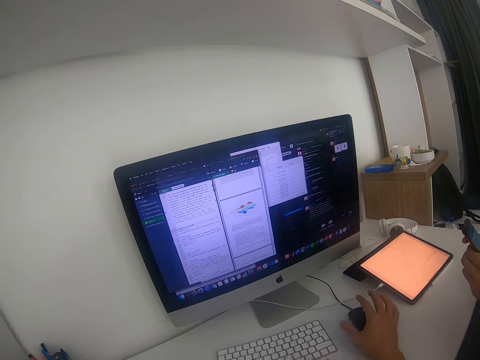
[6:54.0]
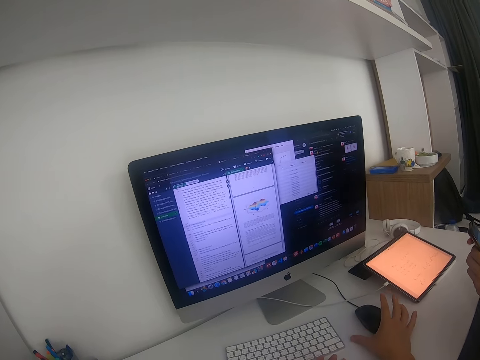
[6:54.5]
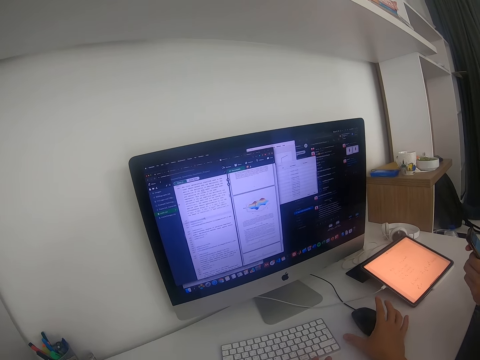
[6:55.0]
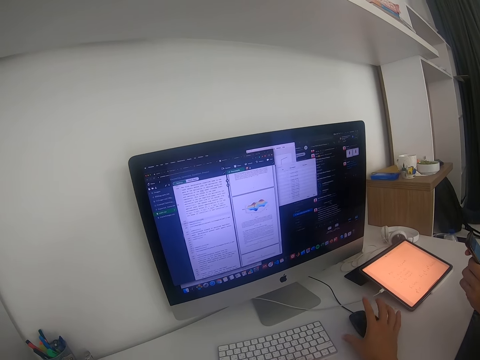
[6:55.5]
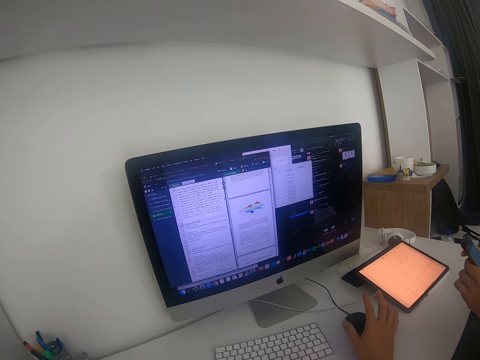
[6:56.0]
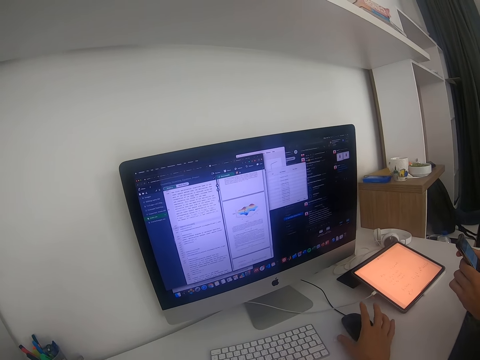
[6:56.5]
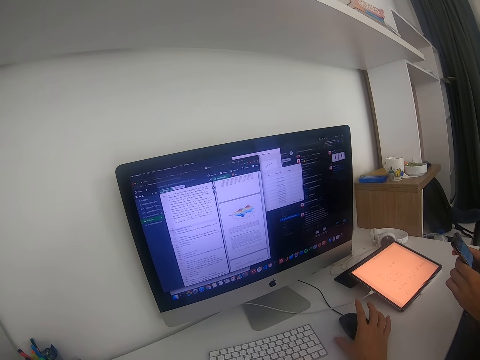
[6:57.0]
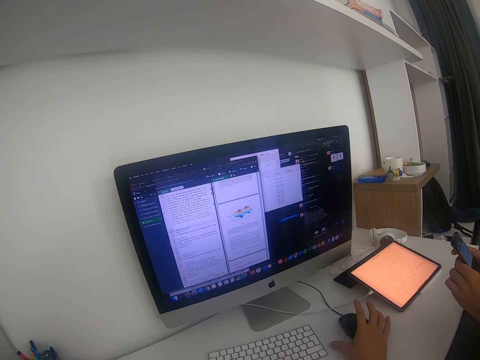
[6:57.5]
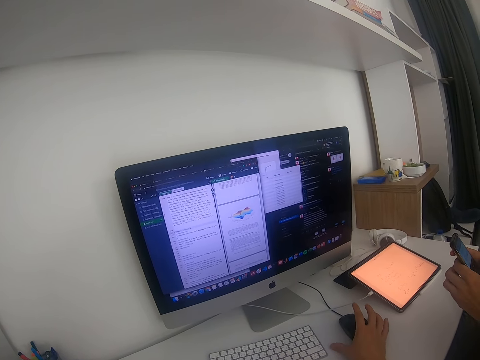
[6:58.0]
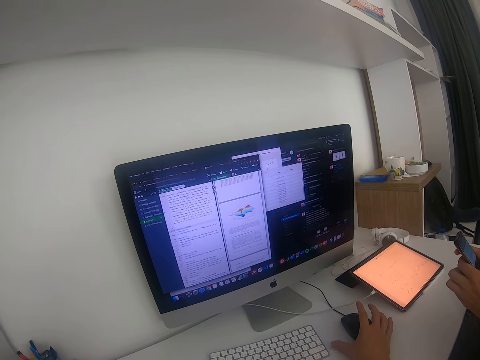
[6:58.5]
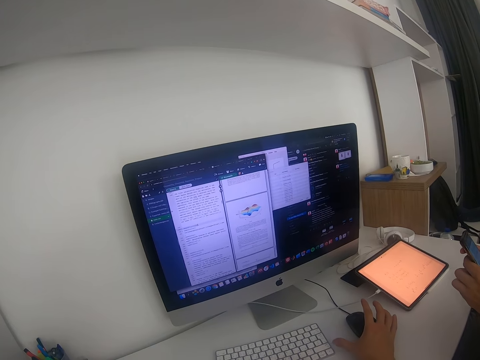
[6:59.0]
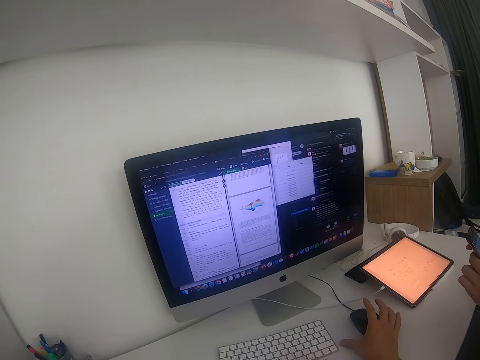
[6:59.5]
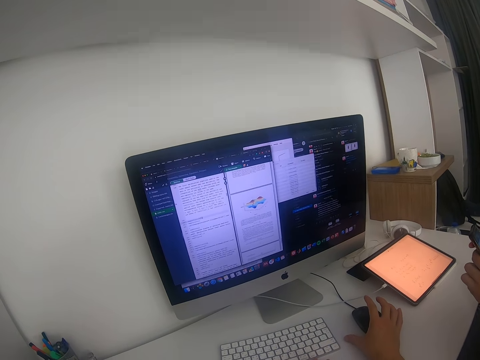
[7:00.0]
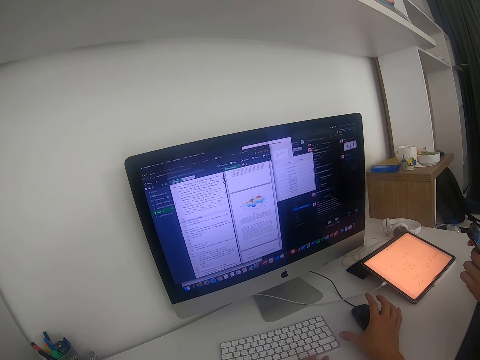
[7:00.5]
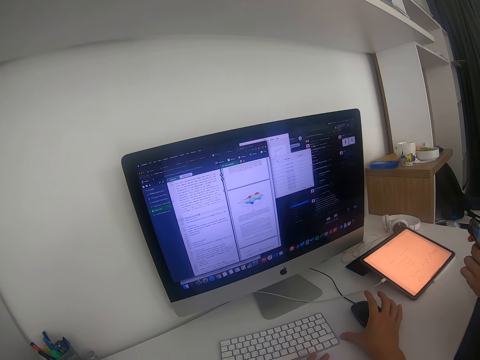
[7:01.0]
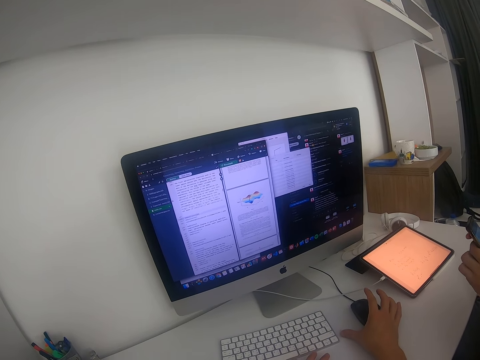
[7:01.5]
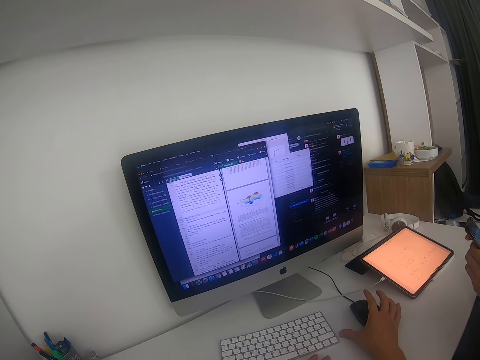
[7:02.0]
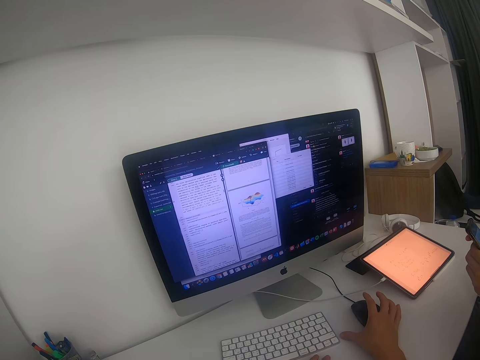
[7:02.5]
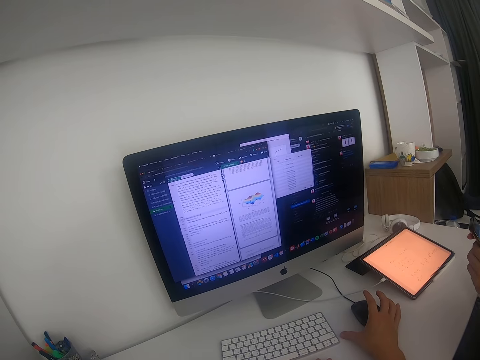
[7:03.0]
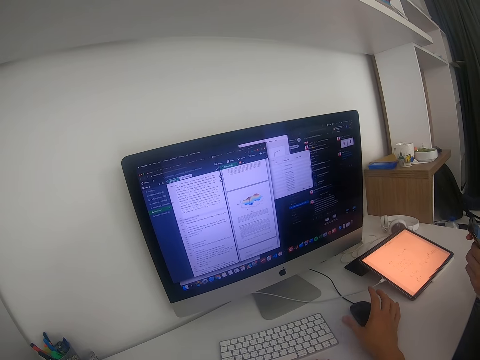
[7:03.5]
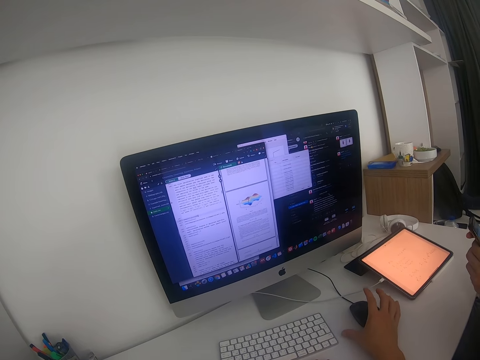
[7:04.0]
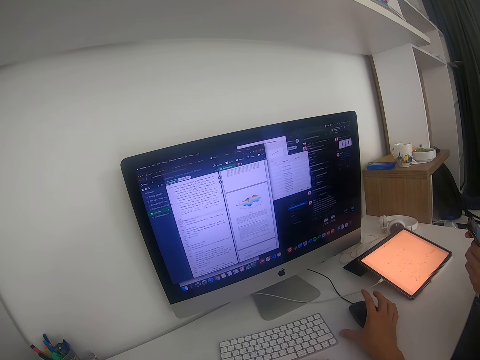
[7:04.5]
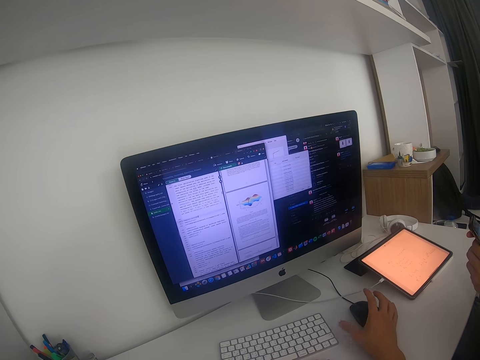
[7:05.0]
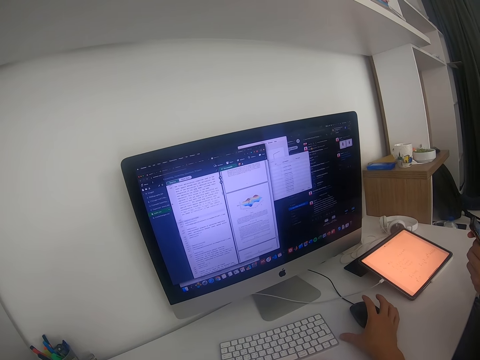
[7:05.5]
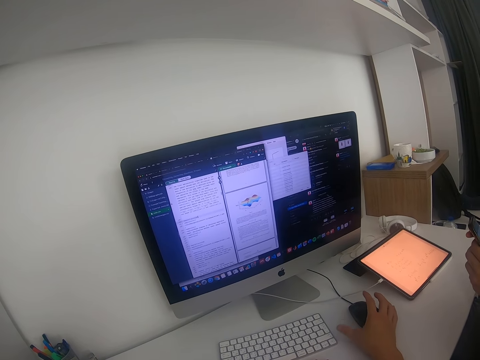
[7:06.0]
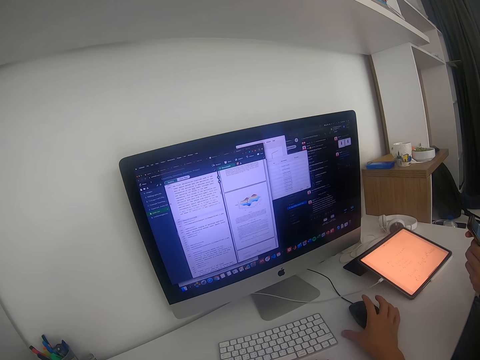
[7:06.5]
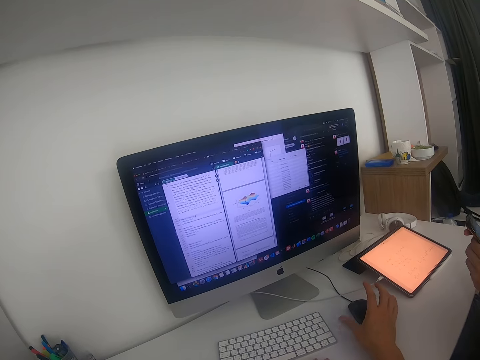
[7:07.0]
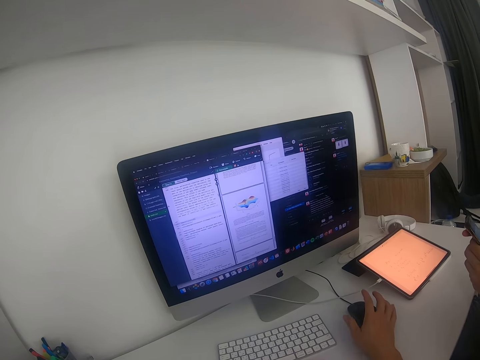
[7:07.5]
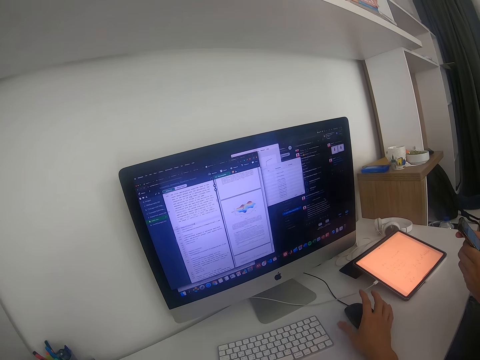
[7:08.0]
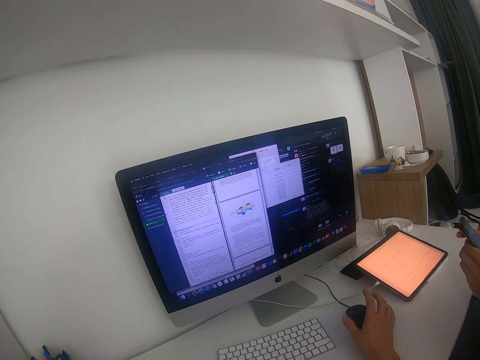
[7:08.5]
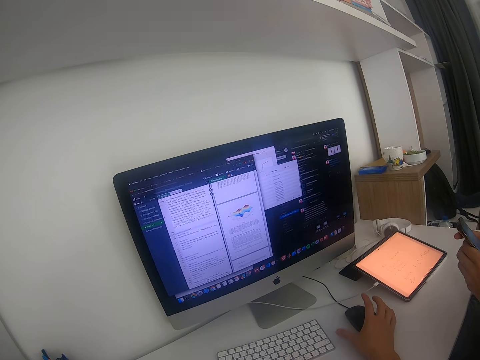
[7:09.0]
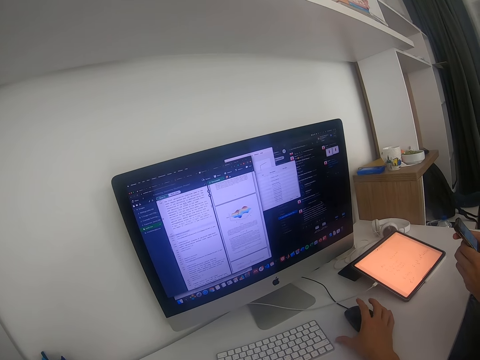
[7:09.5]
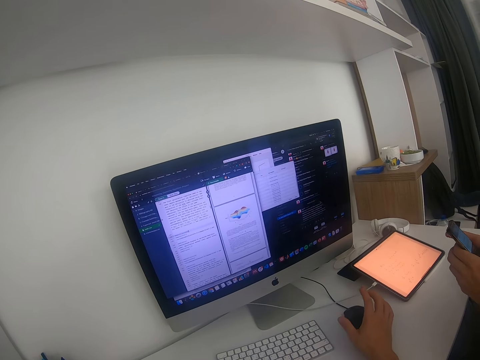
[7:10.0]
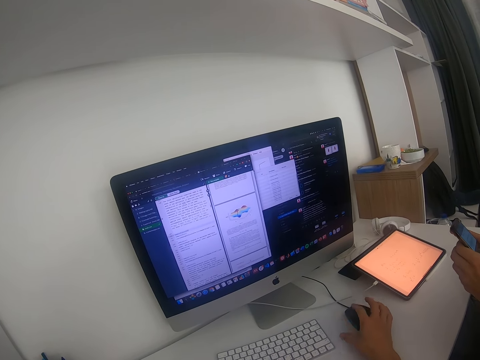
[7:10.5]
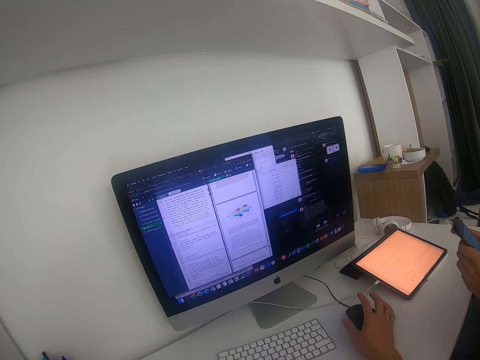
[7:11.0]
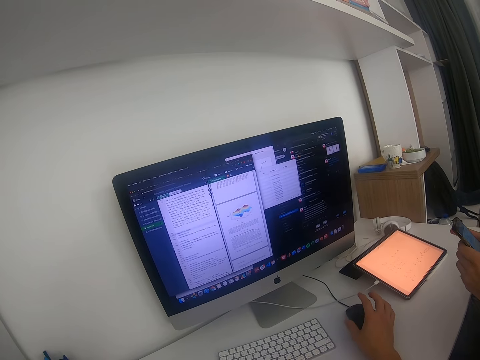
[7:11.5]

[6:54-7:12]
The camera wearer hits the table with his thumb. He does something with the right hand. A man uses a phone. The camera wearer does something with the right hand.

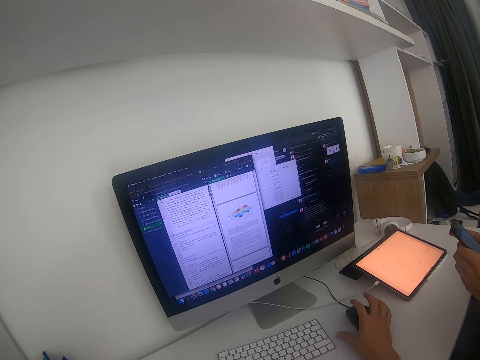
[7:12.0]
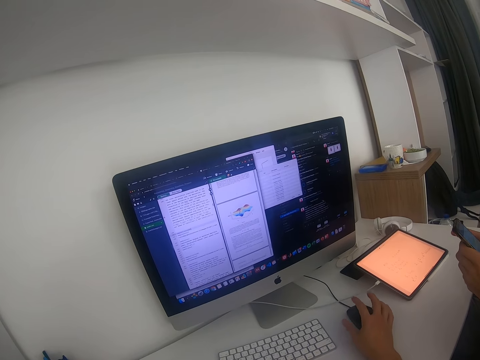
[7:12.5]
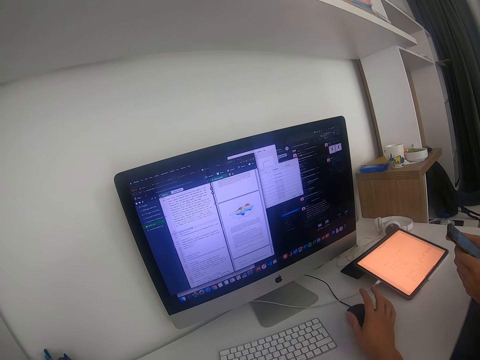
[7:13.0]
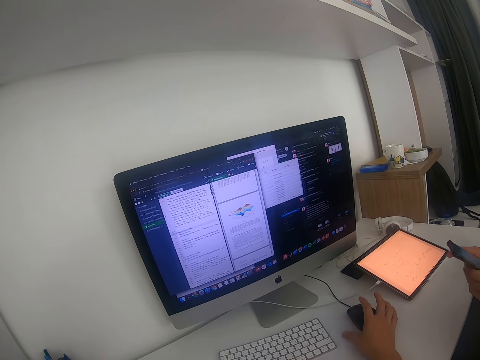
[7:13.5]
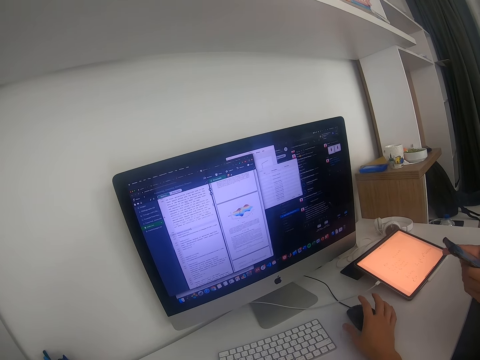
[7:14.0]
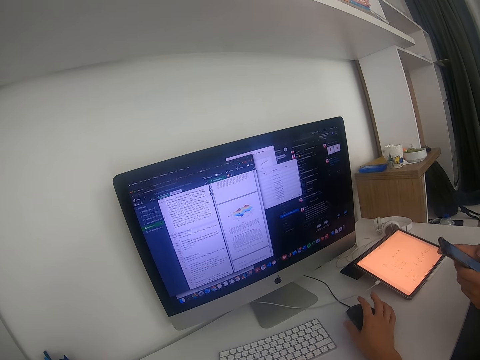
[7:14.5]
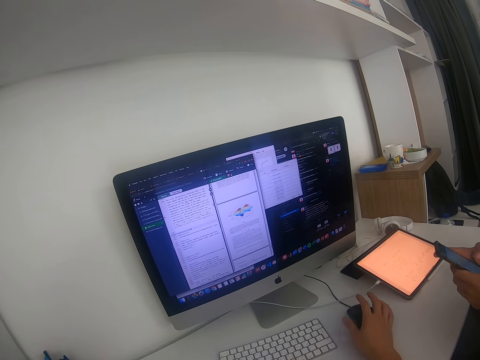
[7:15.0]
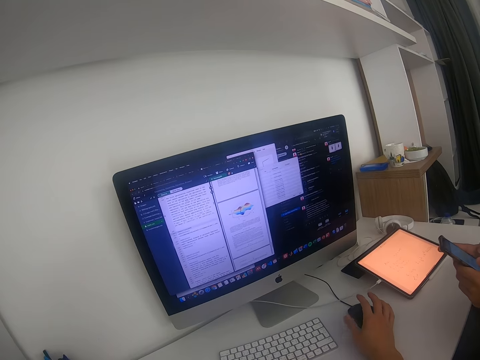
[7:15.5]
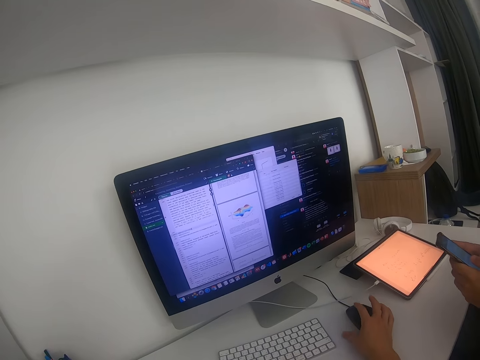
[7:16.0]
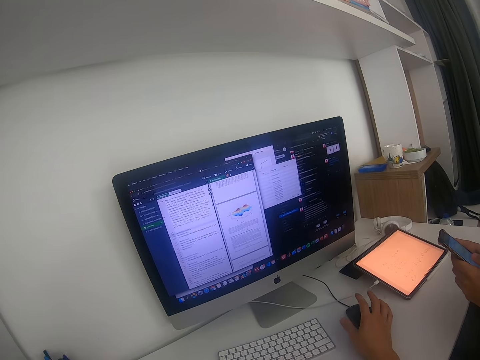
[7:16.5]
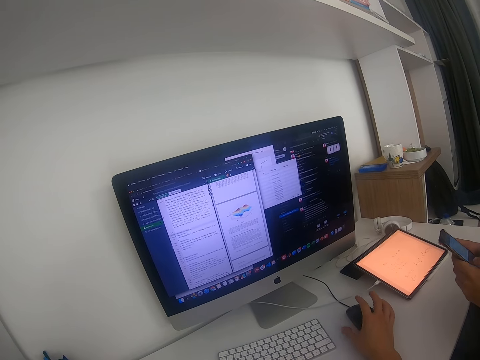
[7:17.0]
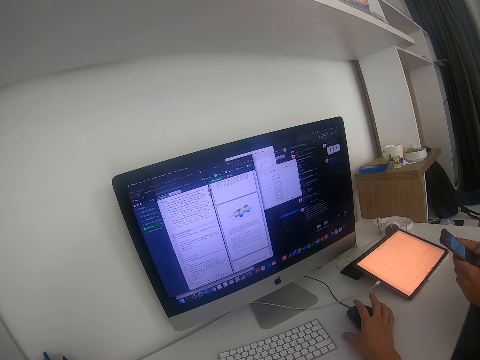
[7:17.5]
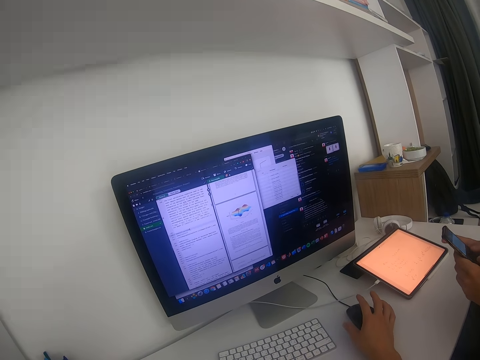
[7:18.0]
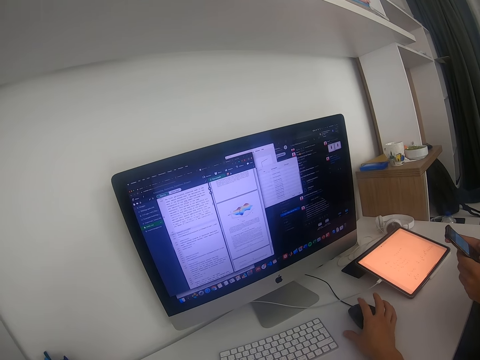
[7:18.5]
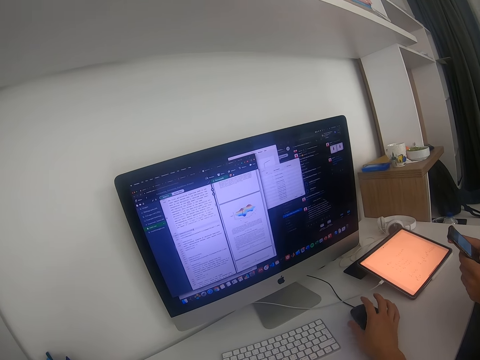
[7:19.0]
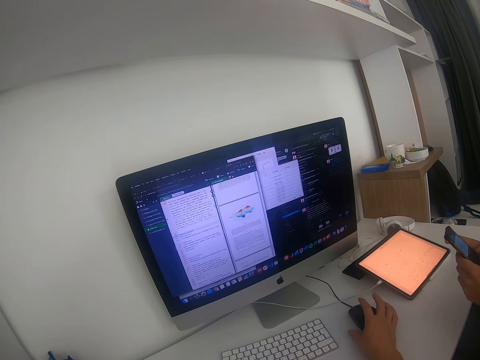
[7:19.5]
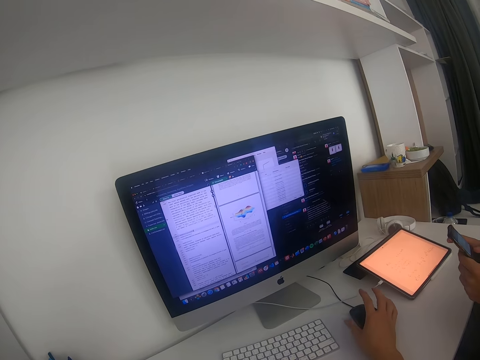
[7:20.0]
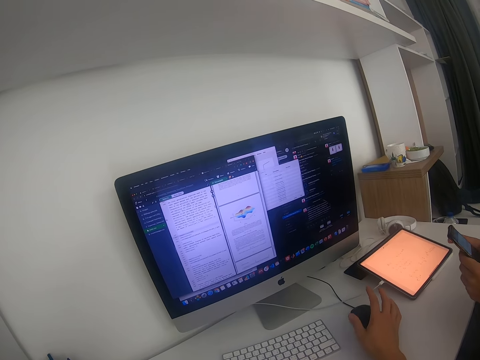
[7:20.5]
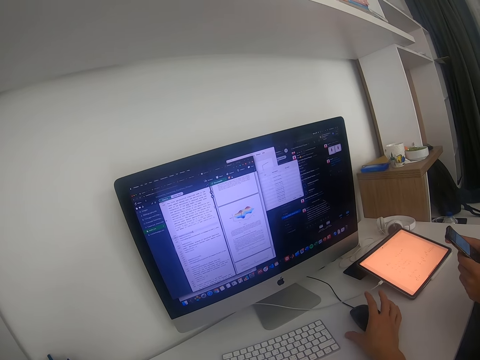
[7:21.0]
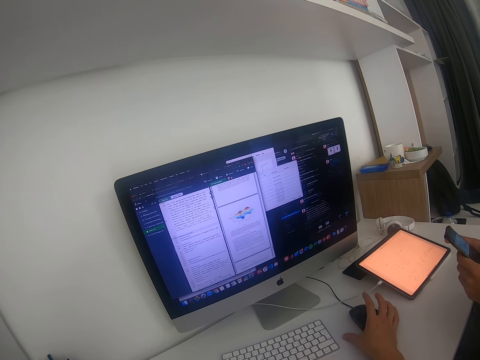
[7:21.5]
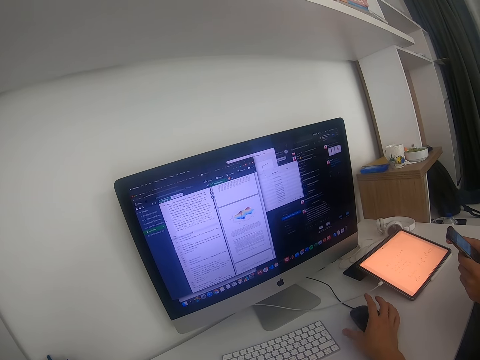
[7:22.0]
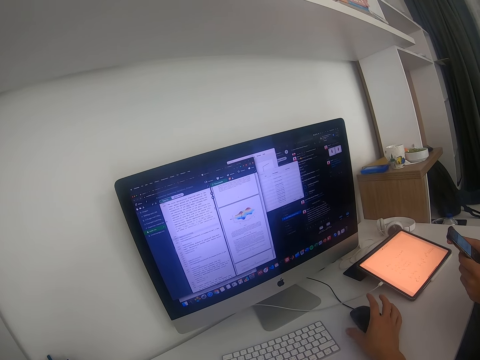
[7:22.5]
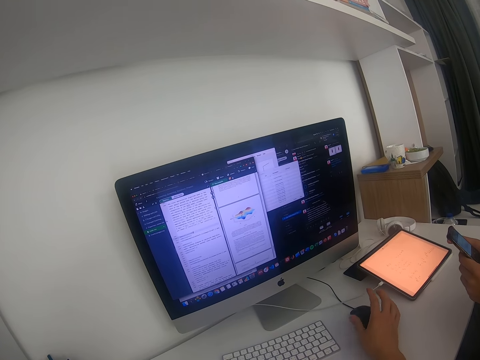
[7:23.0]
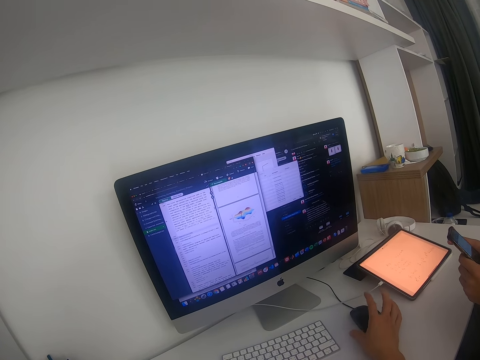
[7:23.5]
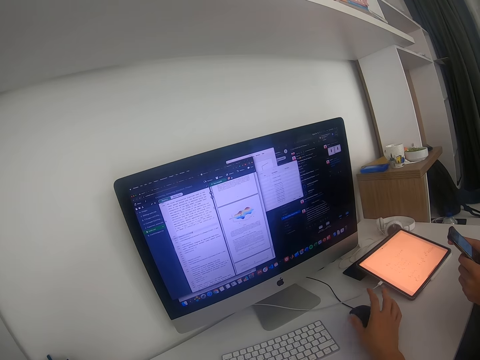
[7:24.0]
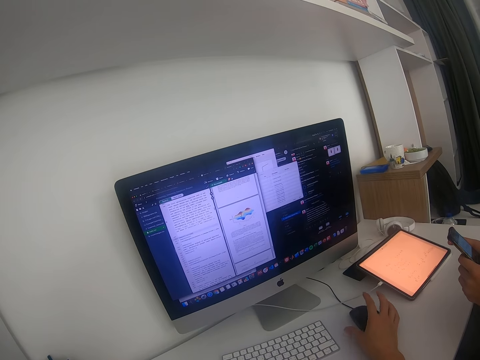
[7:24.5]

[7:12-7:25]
A man uses a phone. The camera wearer does something with the right hand.
